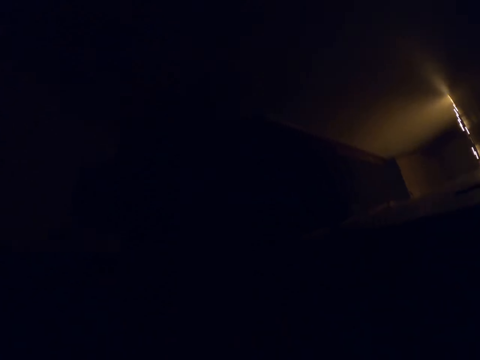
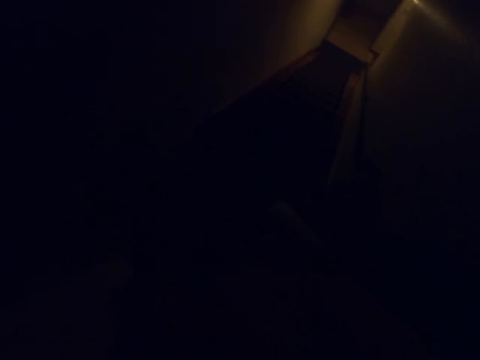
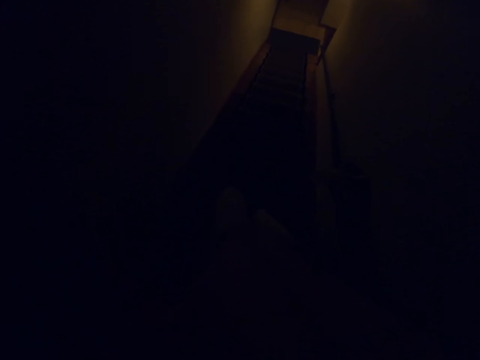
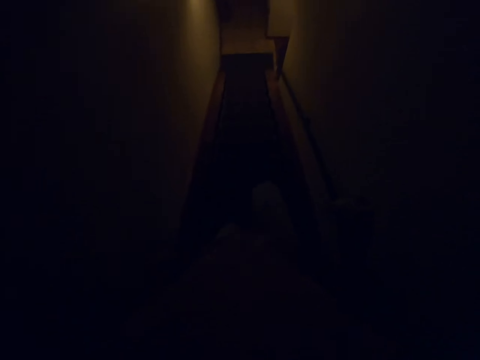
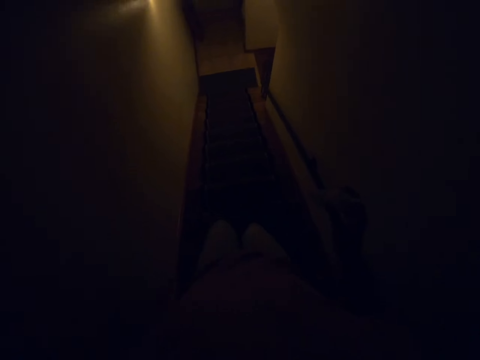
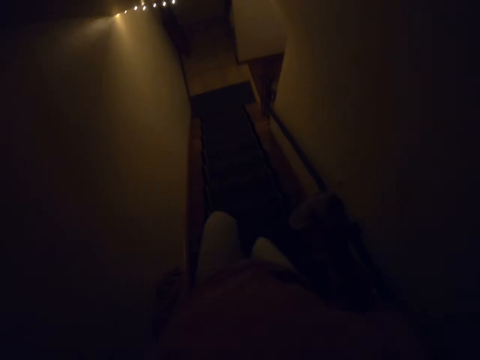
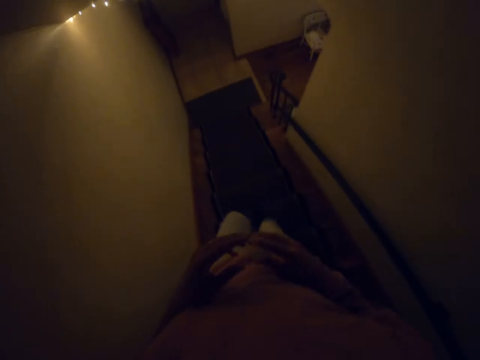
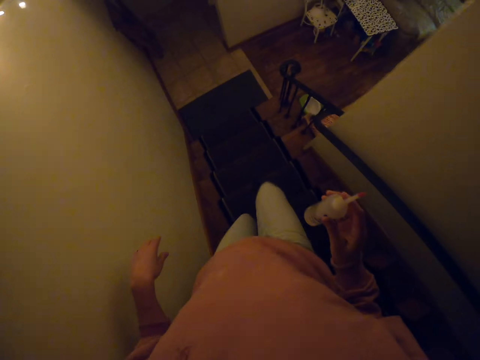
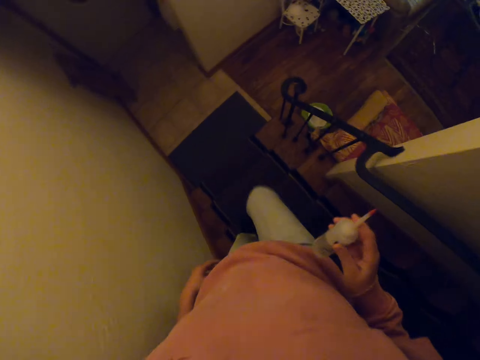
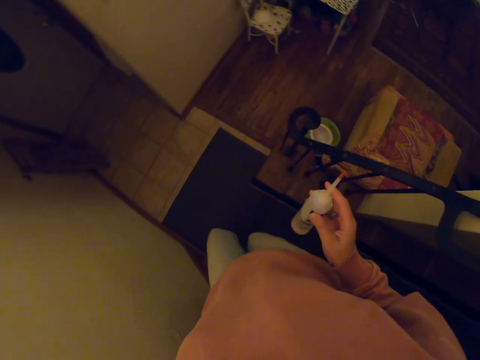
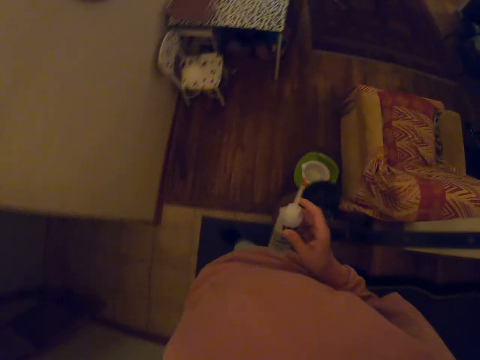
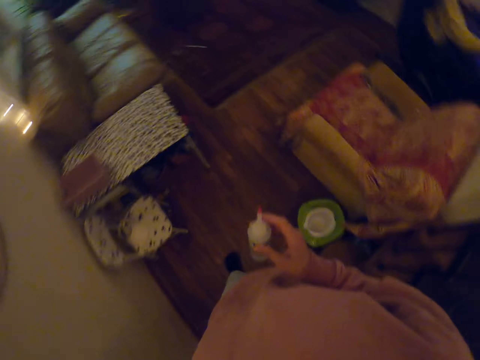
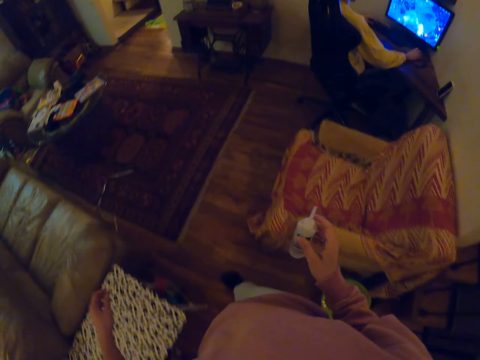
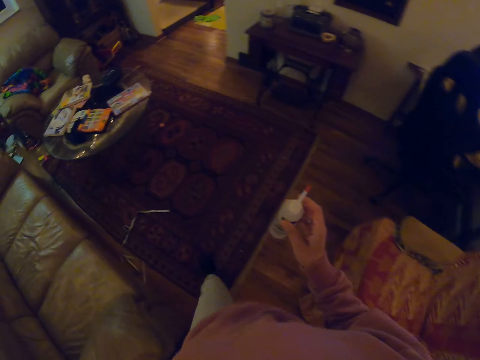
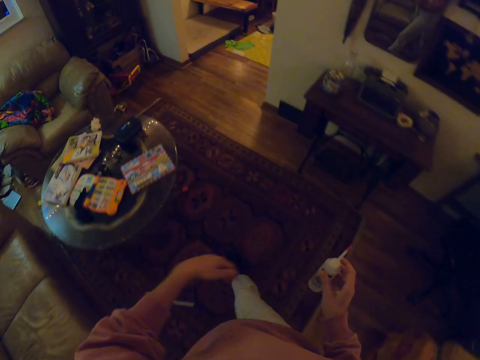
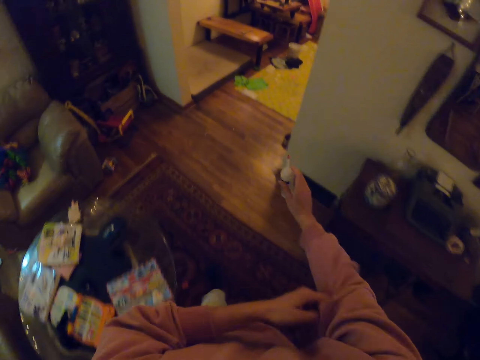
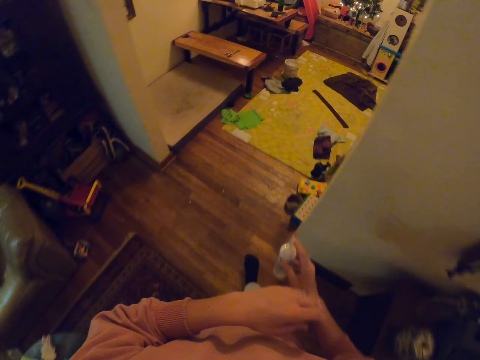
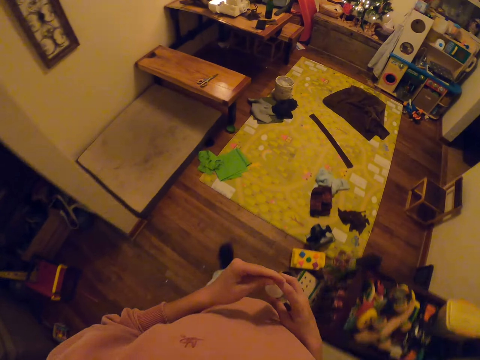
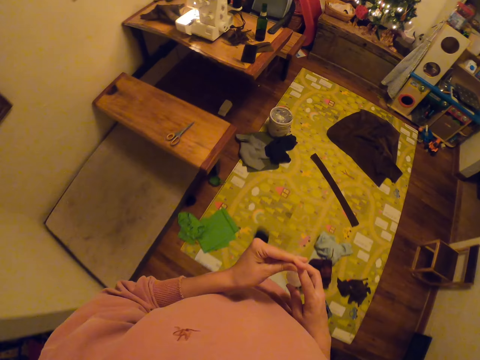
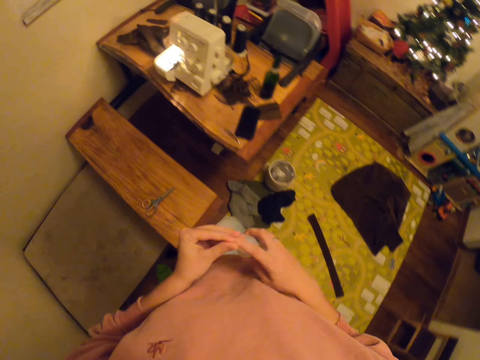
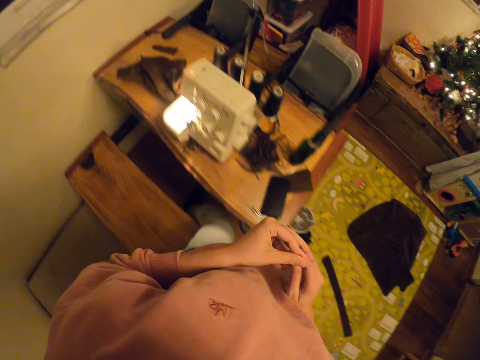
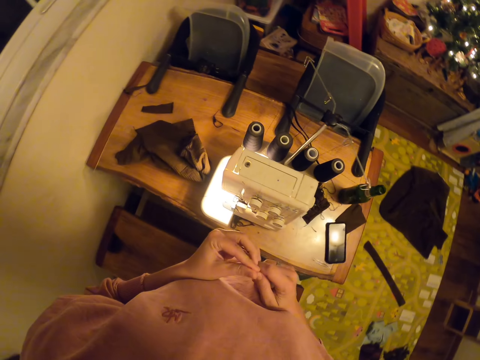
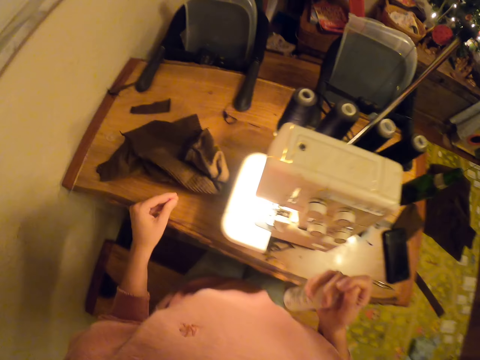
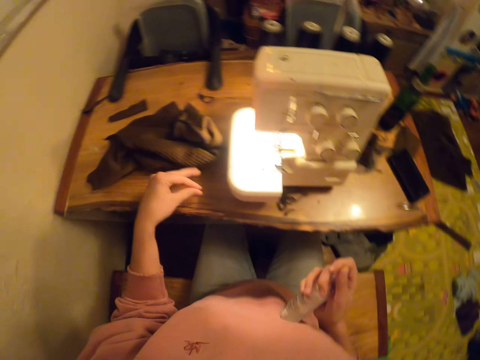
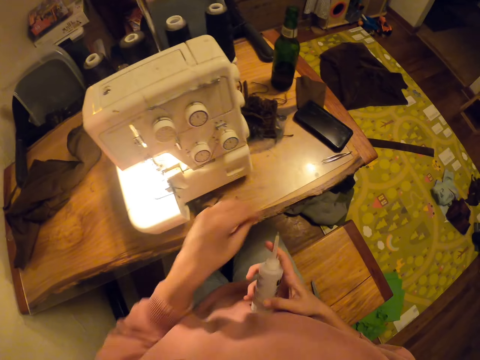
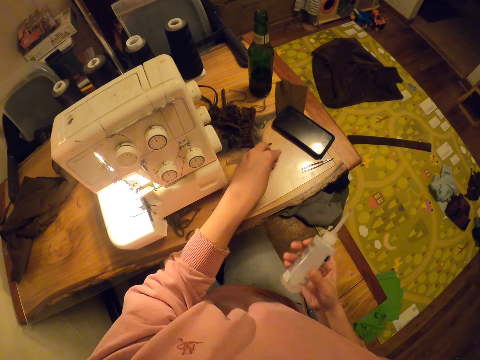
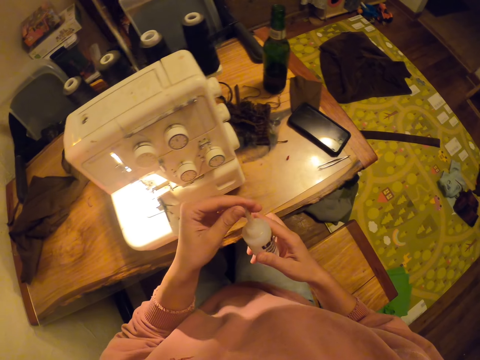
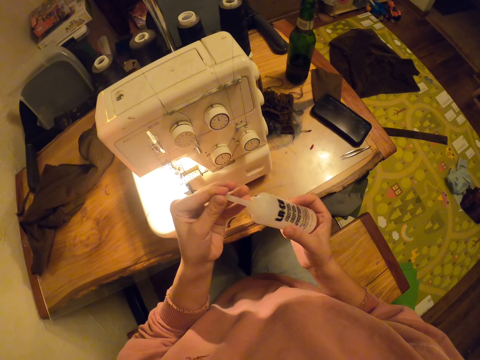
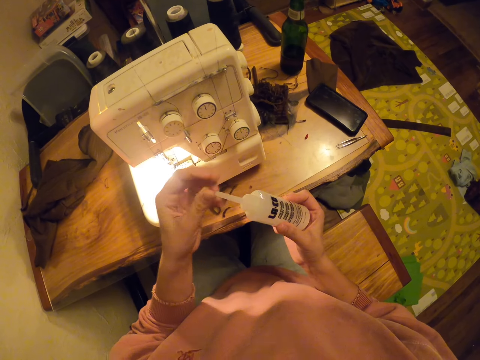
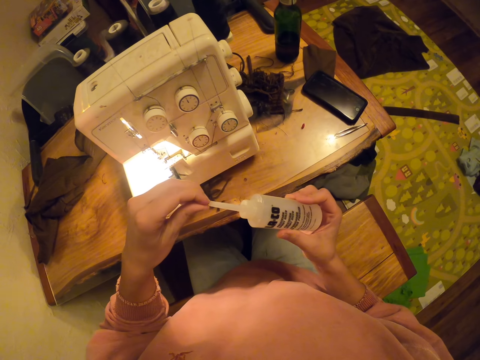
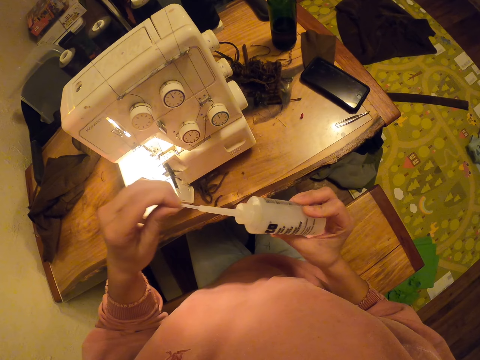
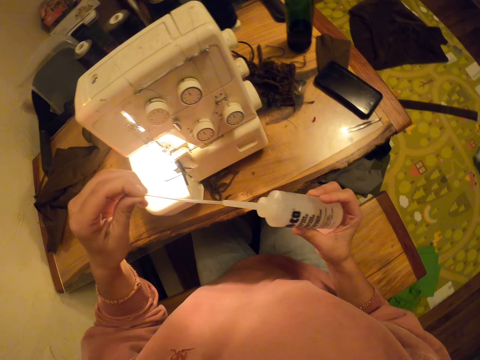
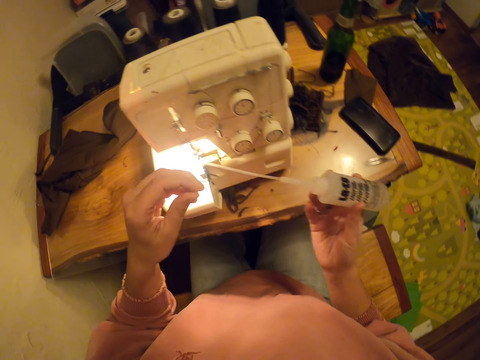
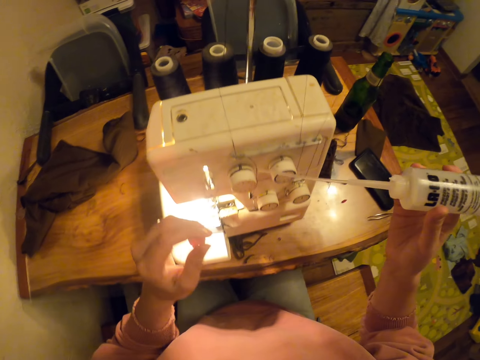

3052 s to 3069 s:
The camera wearer walks down stairs. They walk in the house. They hold a bottle with both hands. They sit on a chair. They push a piece of cloth. They drop something on the table. They pull something.

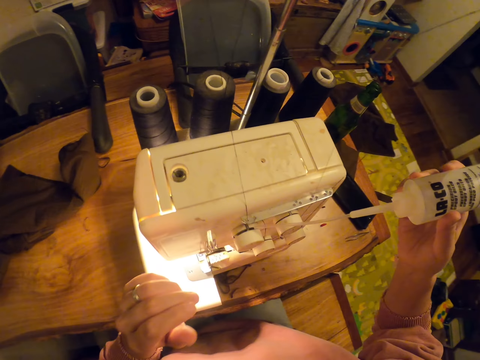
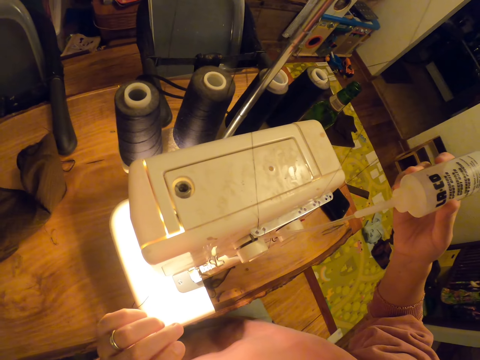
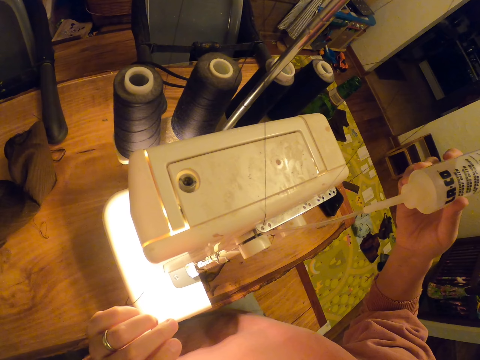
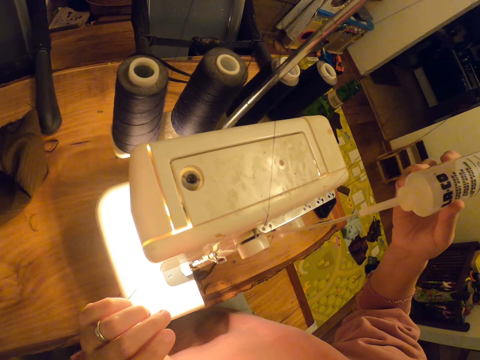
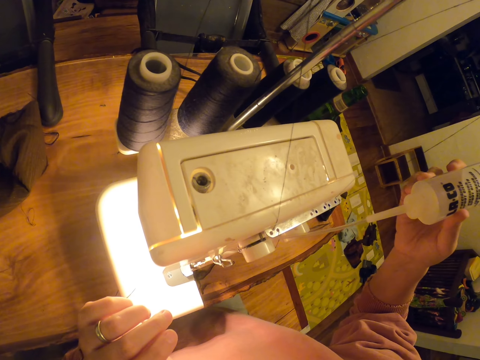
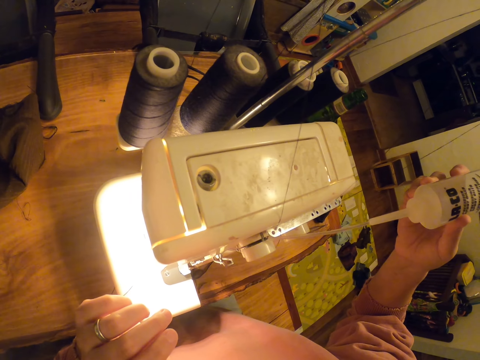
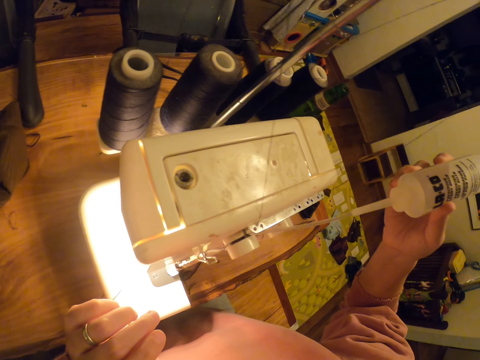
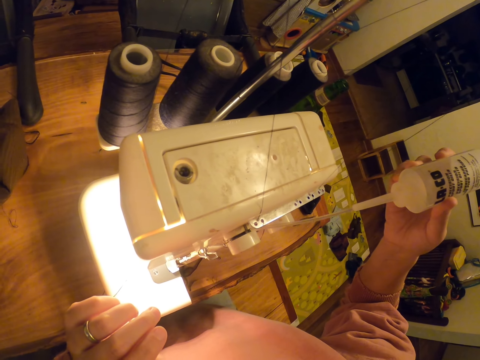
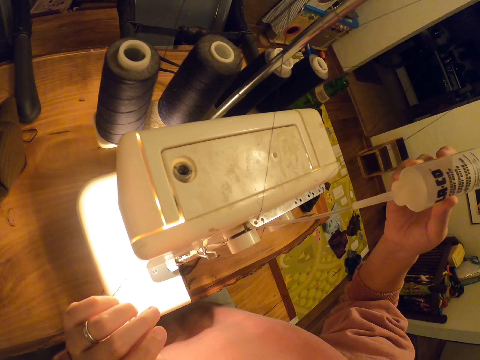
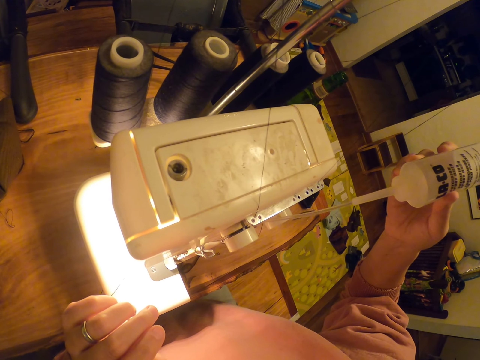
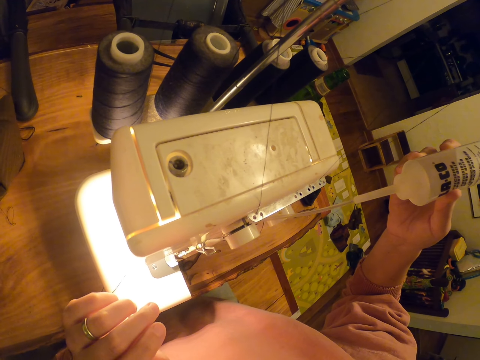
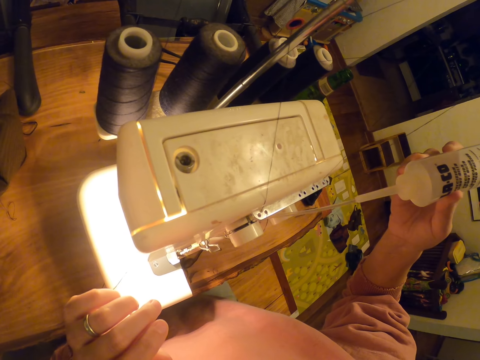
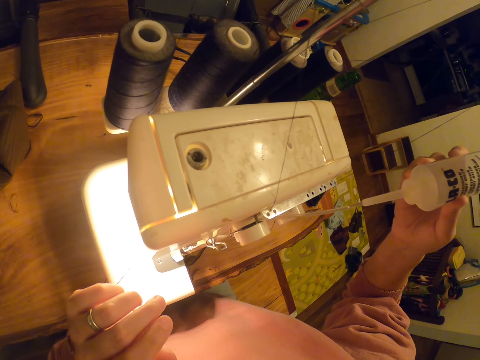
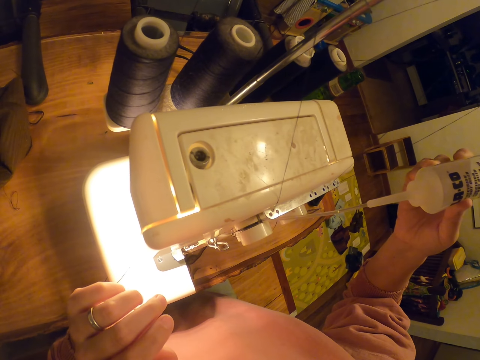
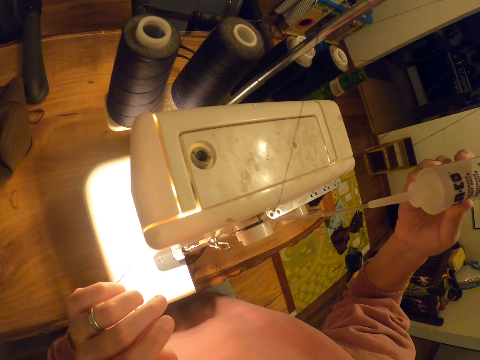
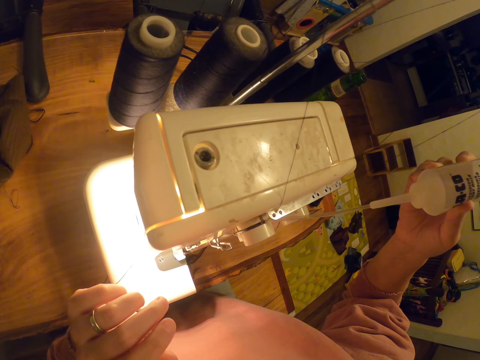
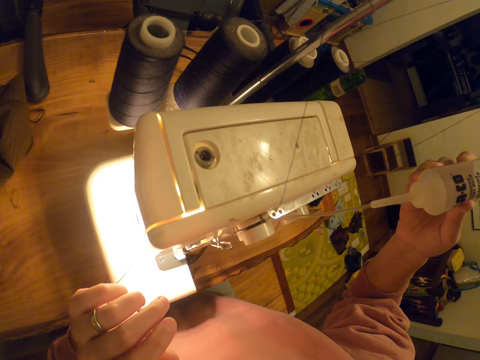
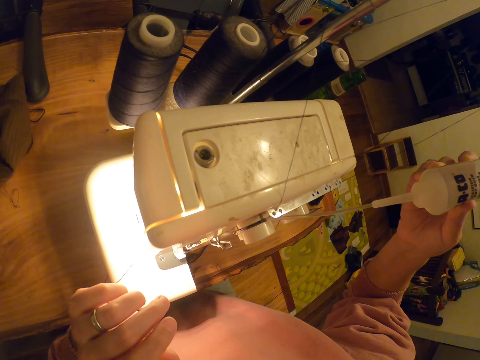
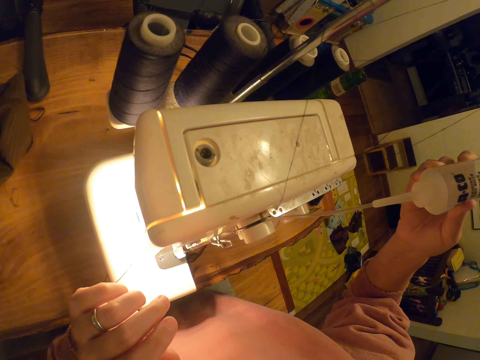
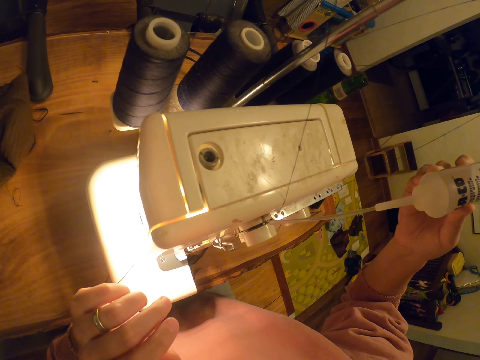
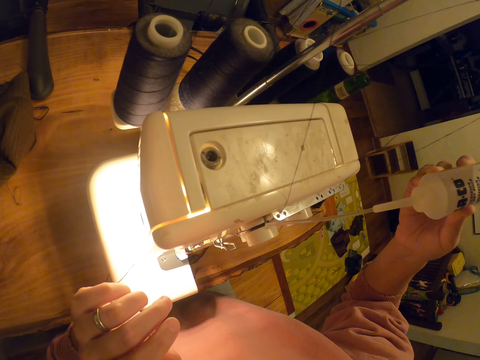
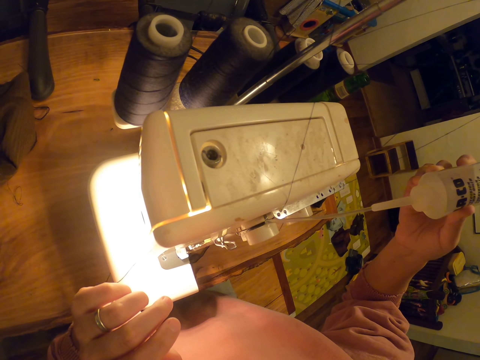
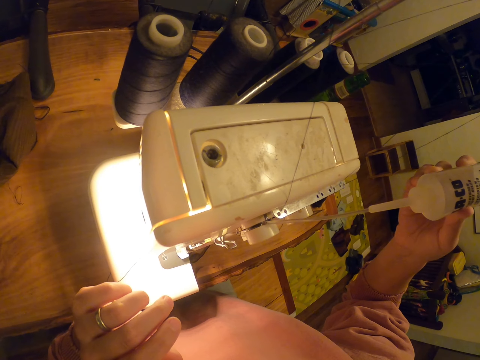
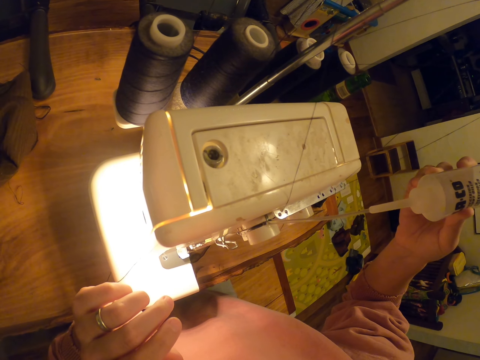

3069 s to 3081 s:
The camera wearer pours grease in the sewing machine.
